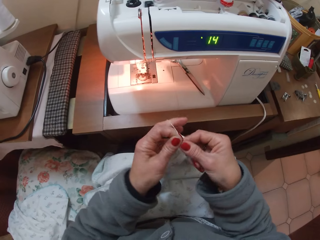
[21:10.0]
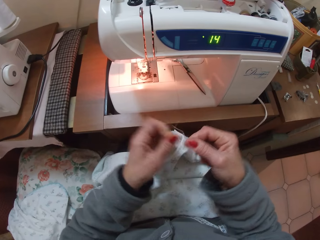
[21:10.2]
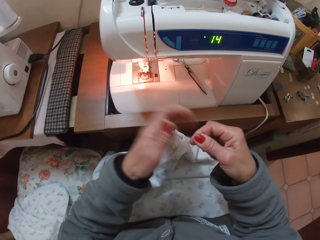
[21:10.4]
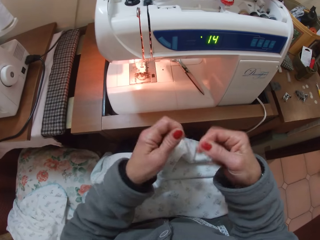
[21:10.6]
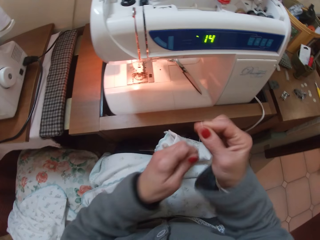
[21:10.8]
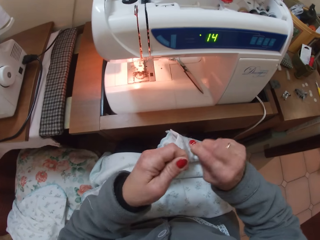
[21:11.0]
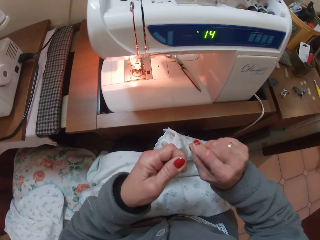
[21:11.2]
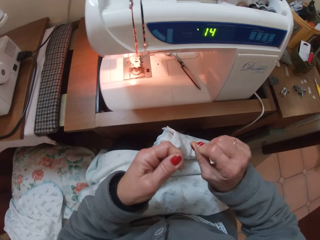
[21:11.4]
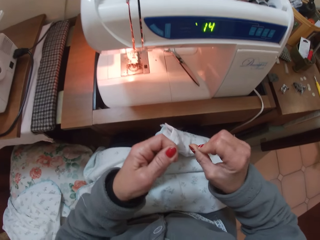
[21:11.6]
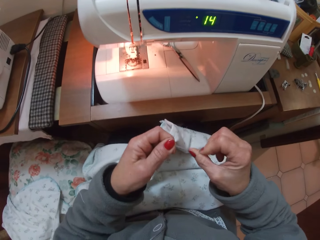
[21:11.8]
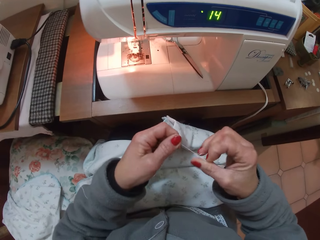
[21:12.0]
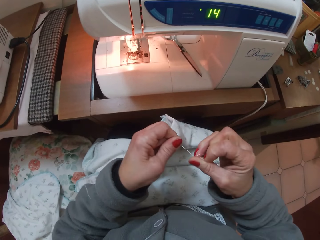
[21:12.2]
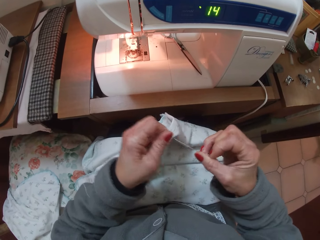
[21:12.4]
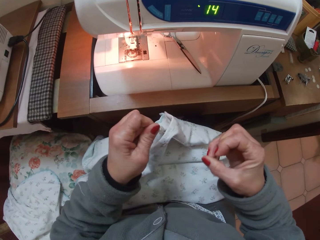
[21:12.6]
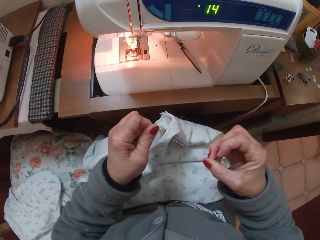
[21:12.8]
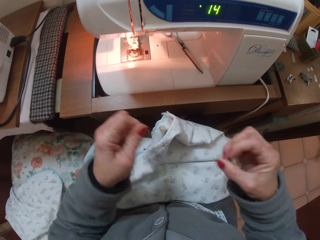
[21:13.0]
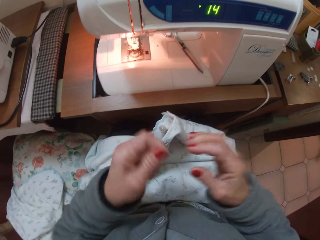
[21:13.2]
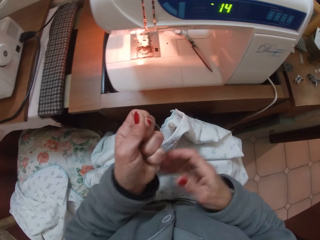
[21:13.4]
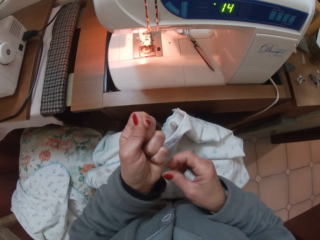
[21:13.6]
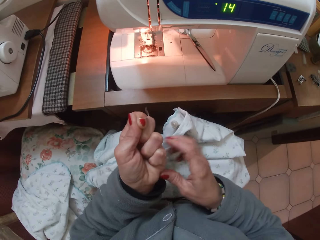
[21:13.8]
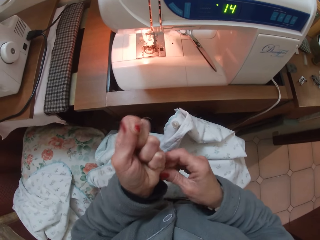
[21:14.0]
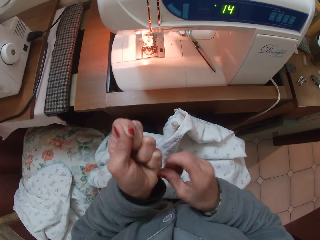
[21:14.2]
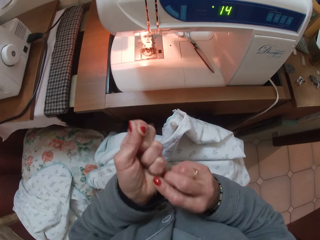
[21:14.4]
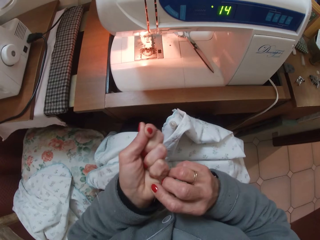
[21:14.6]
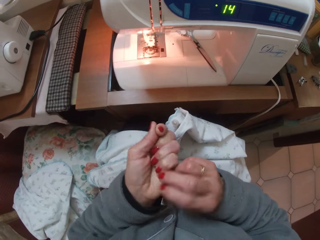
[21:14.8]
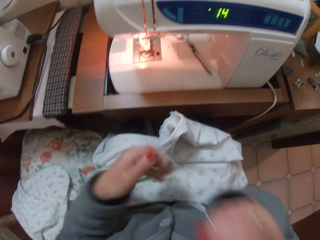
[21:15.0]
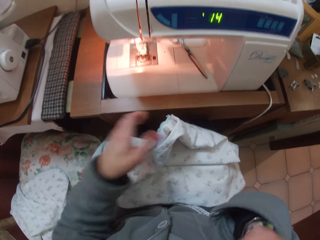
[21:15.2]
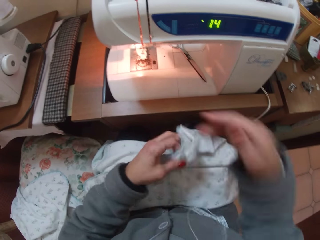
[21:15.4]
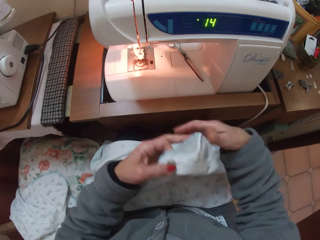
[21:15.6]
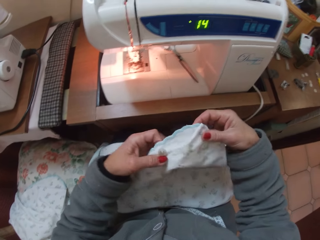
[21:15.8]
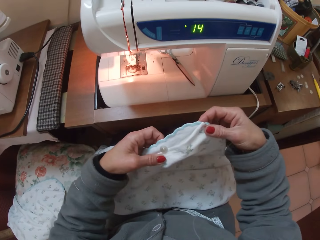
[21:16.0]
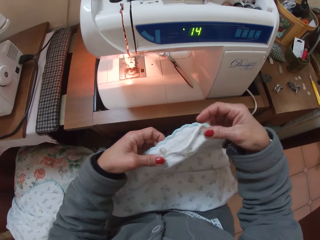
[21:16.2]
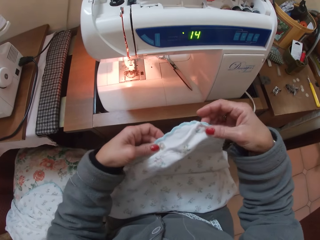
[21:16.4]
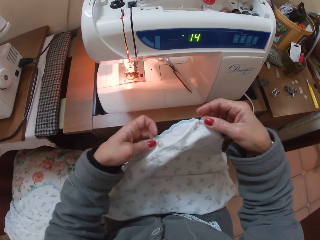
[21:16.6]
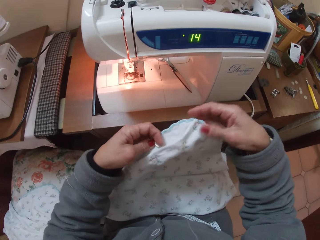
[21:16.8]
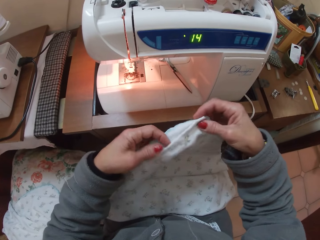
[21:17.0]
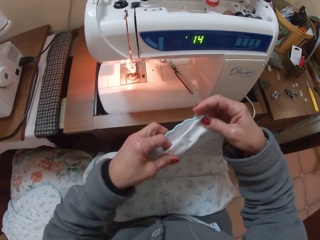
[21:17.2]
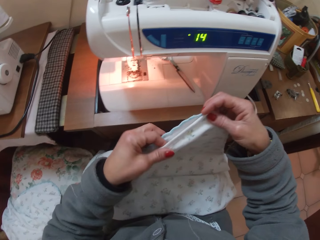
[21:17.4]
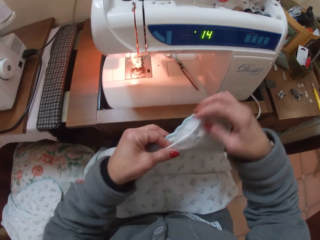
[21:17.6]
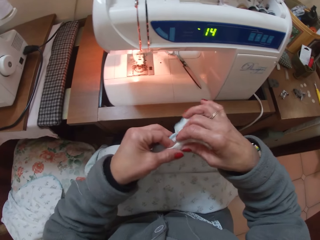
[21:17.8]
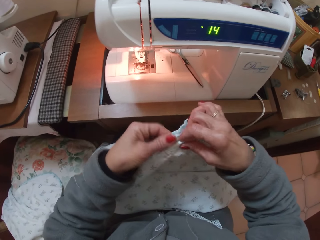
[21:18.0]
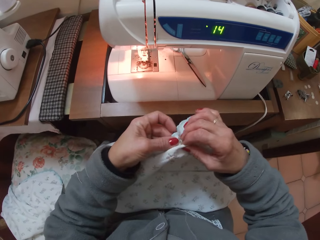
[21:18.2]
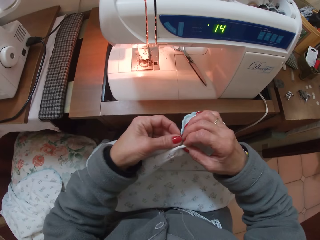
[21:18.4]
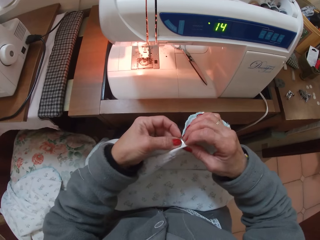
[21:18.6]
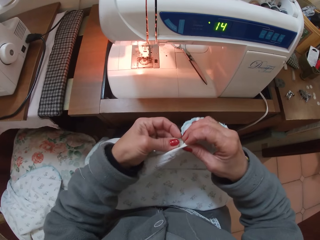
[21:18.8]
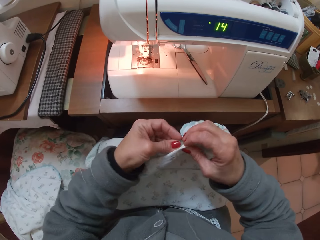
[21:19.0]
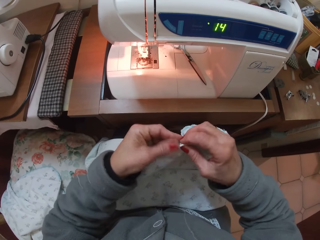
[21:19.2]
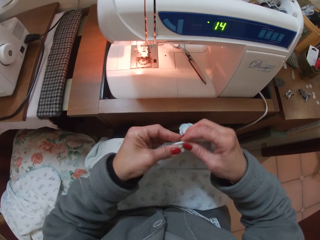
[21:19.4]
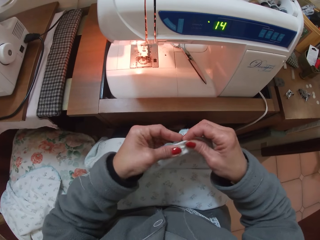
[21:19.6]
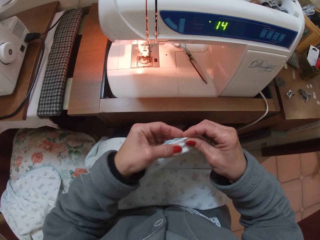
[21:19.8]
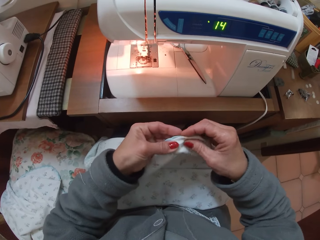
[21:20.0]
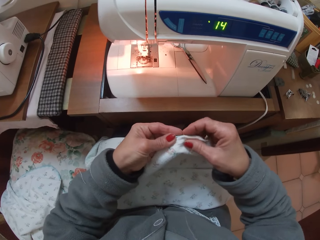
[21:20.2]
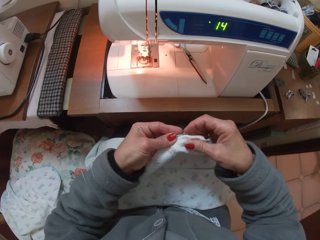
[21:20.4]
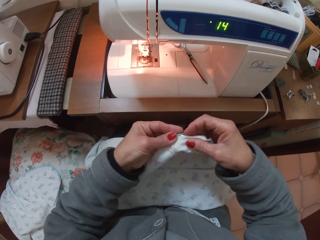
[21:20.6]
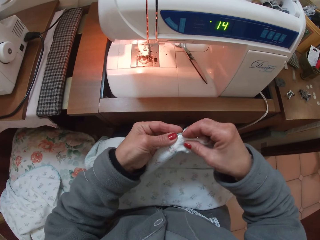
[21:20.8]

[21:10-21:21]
The camera wearer knots the threads together. She grabs the thread with her hands. She grabs the piece of cloth with her hands. She buttons the piece of cloth.

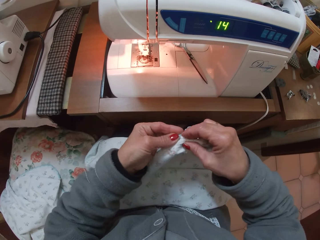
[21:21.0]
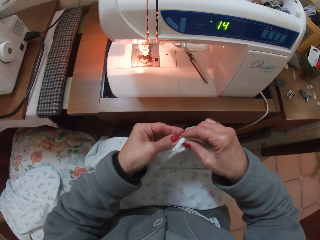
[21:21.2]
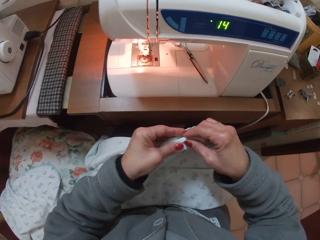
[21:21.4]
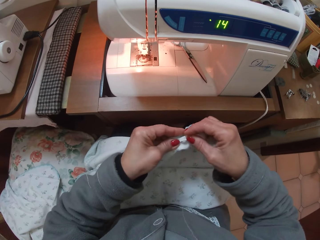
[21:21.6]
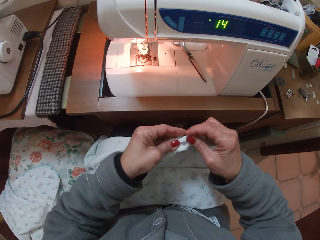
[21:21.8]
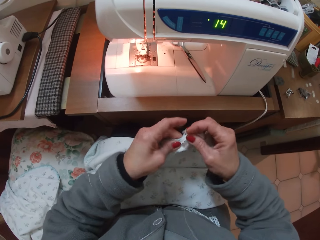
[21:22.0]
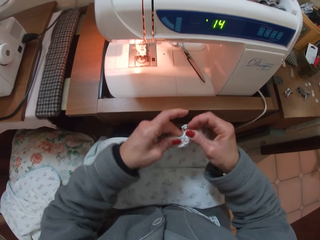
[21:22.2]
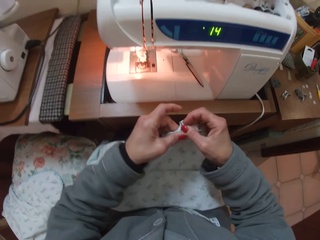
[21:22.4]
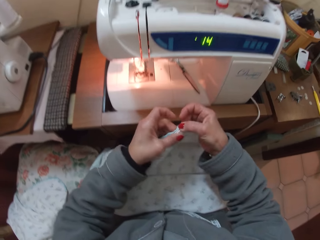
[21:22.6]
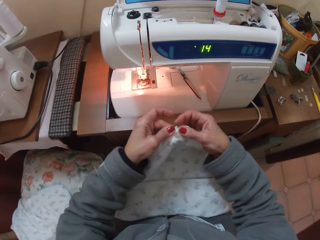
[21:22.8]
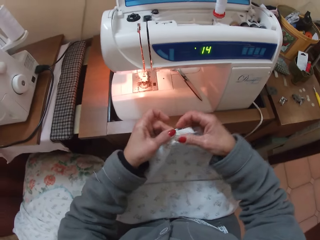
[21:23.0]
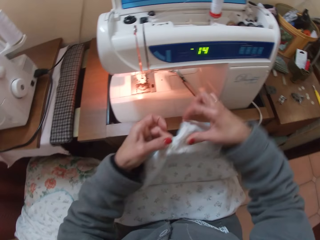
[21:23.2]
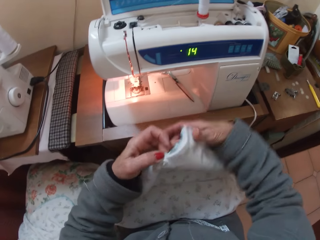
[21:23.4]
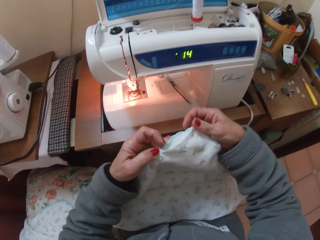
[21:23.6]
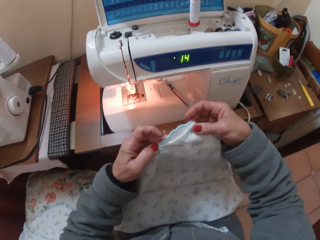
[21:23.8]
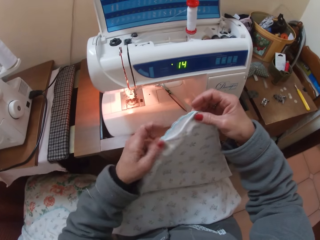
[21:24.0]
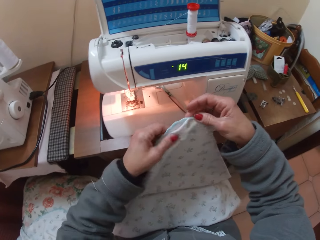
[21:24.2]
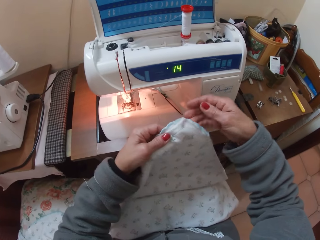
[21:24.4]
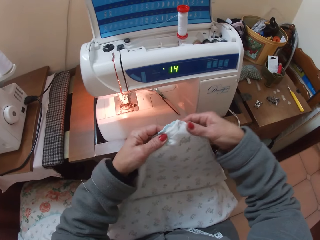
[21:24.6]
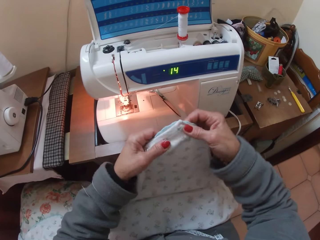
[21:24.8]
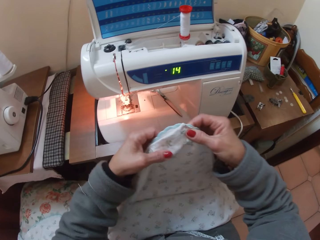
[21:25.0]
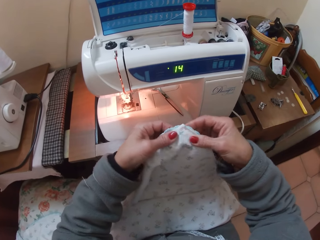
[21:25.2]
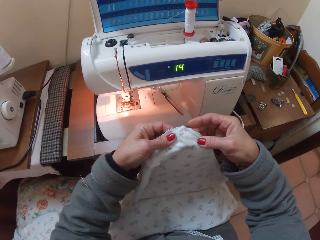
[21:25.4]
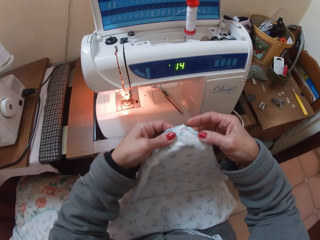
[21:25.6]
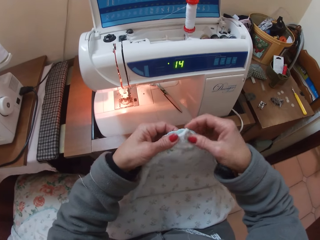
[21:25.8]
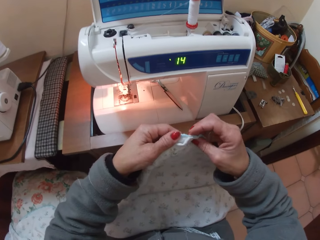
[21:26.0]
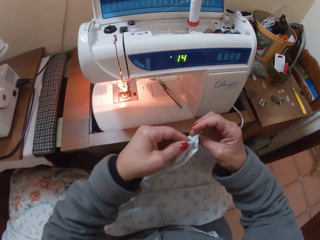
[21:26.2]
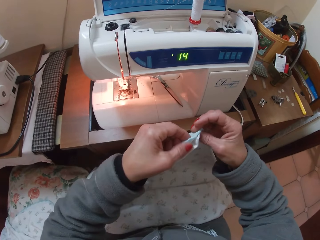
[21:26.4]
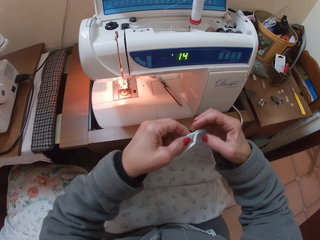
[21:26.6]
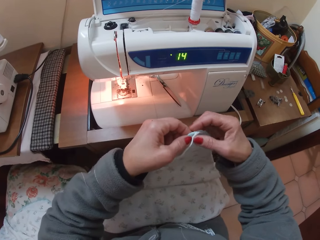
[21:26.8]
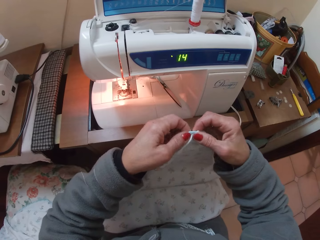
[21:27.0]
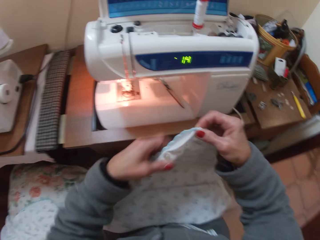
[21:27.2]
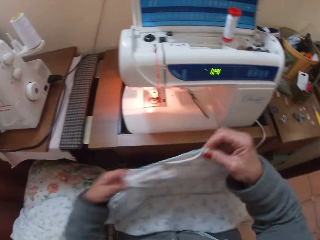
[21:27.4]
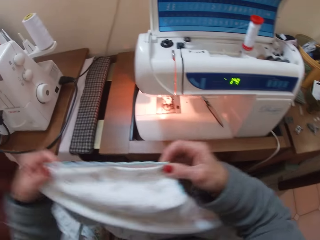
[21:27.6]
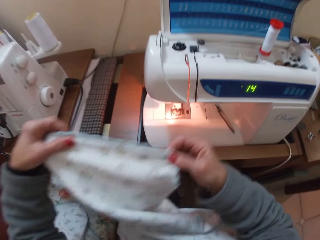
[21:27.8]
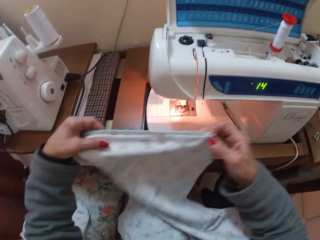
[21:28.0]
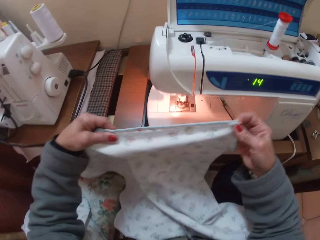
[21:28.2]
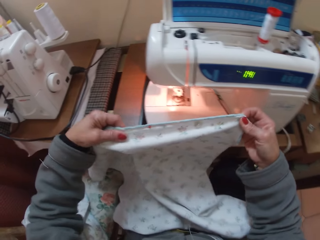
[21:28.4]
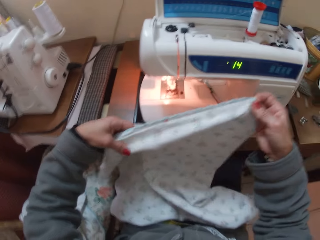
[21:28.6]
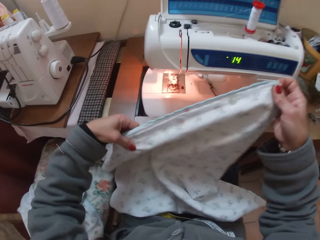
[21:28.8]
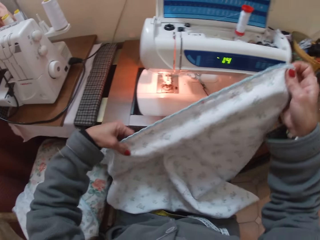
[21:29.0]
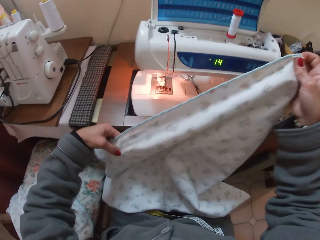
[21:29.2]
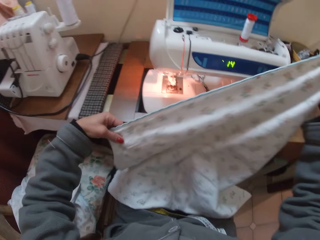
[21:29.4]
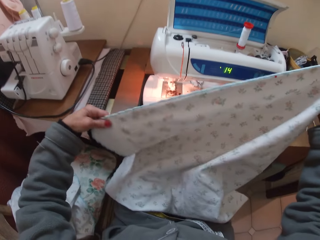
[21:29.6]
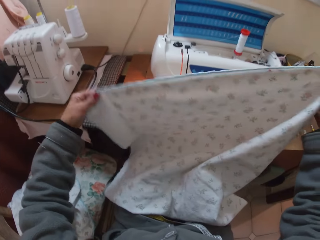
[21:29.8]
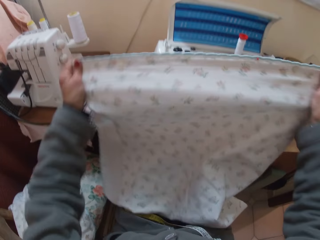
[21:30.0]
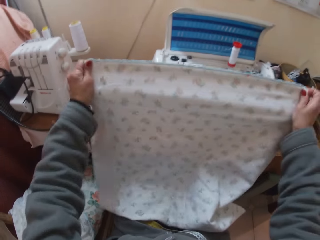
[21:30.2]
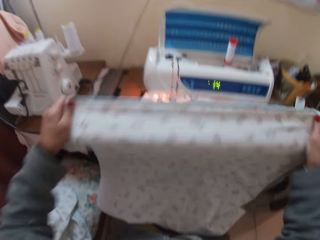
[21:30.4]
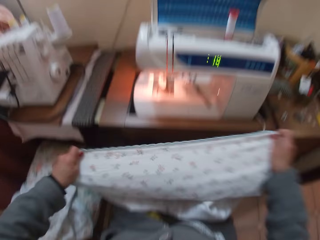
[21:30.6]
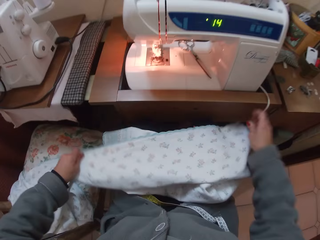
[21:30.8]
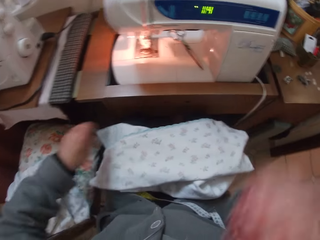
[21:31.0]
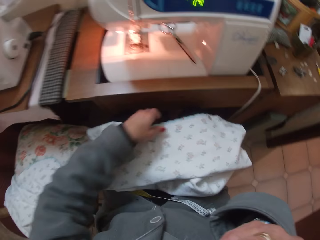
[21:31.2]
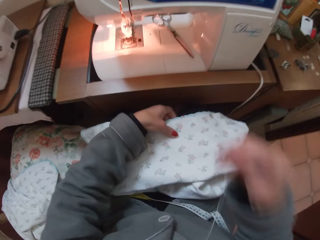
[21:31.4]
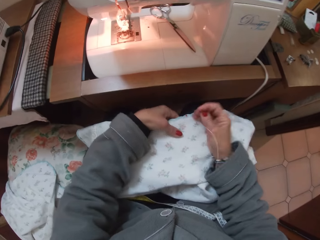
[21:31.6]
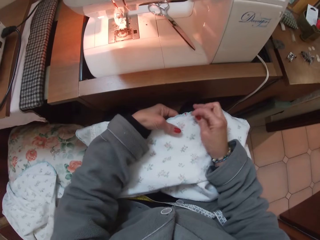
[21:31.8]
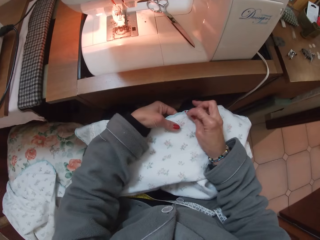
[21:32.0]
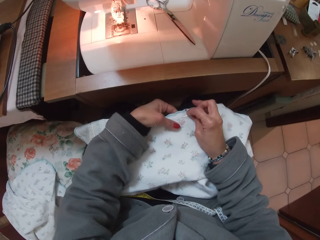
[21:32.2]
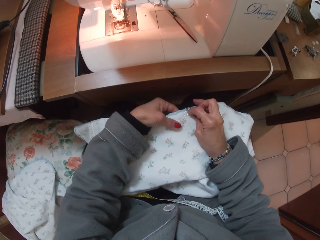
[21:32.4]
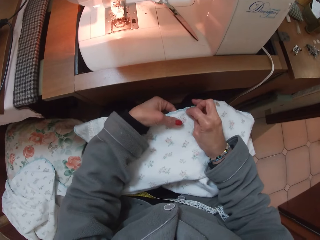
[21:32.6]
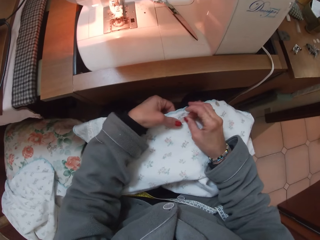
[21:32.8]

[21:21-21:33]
The camera wearer buttons up the cloth. She adjusts the cloth. She lifts up the cloth. She stretches the cloth. She returns the cloth on her lap. She lifts up her right hand. She removes a pin from the cloth.
